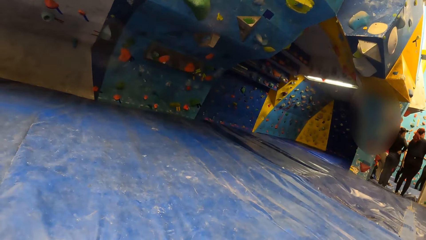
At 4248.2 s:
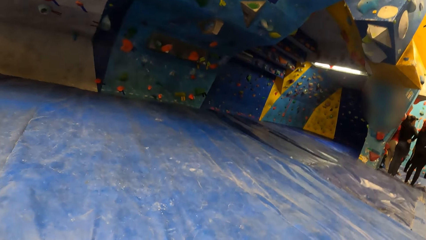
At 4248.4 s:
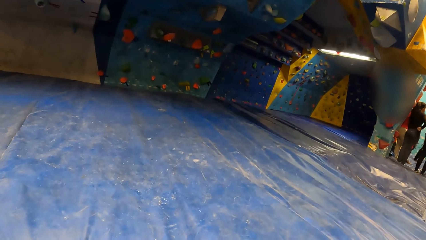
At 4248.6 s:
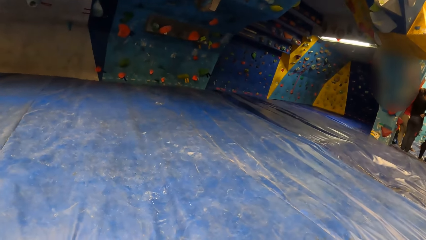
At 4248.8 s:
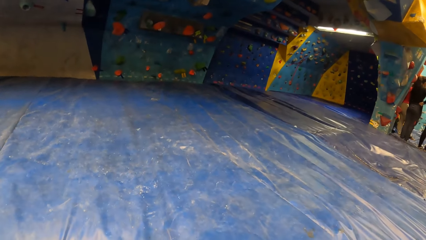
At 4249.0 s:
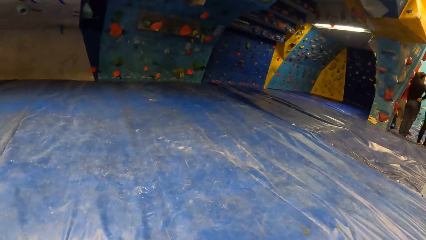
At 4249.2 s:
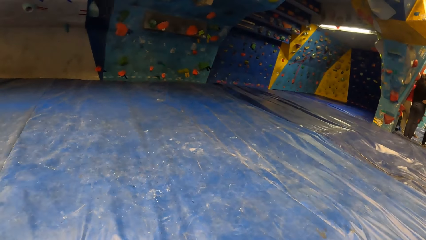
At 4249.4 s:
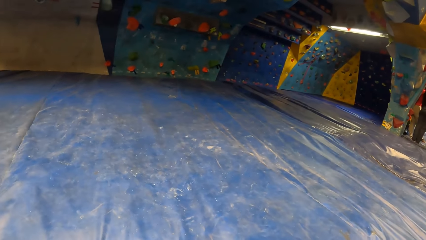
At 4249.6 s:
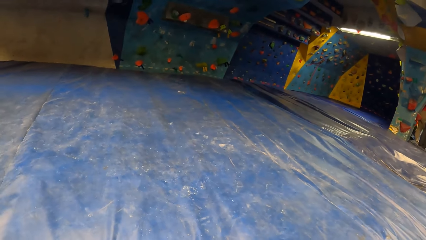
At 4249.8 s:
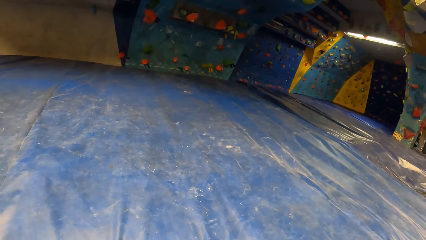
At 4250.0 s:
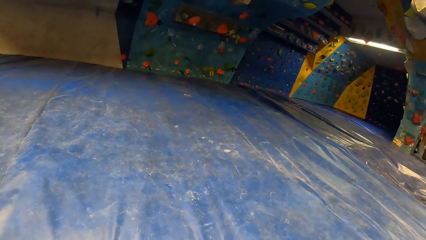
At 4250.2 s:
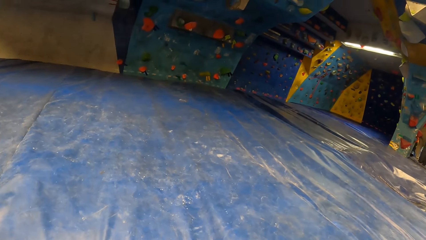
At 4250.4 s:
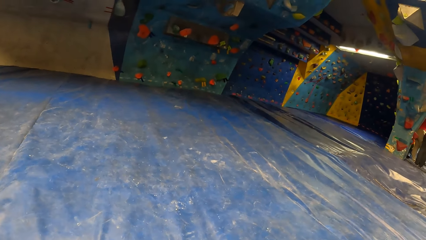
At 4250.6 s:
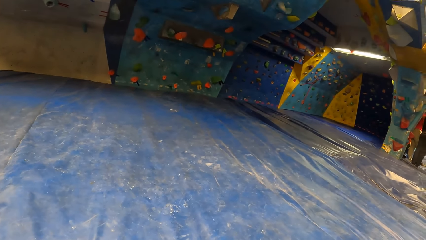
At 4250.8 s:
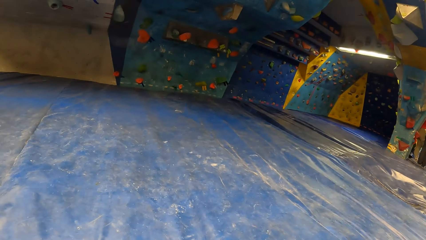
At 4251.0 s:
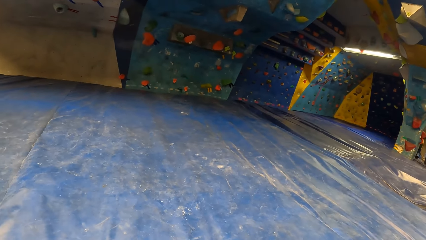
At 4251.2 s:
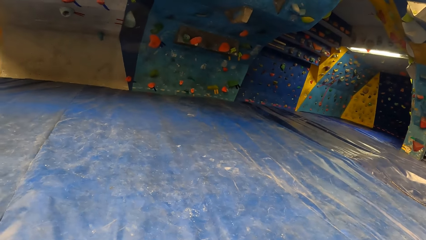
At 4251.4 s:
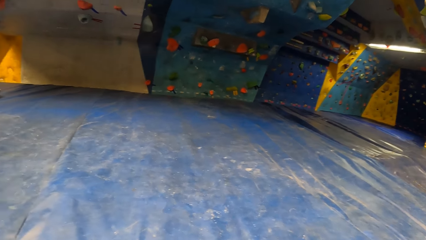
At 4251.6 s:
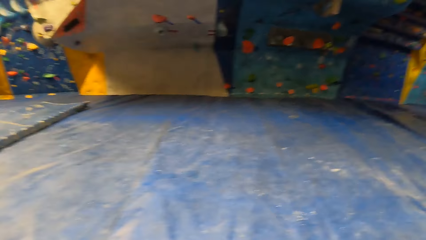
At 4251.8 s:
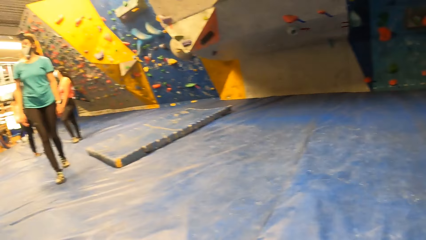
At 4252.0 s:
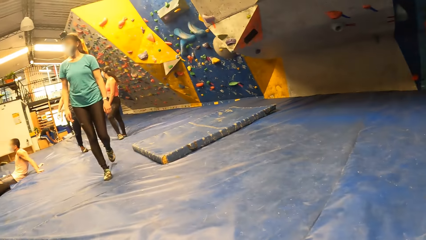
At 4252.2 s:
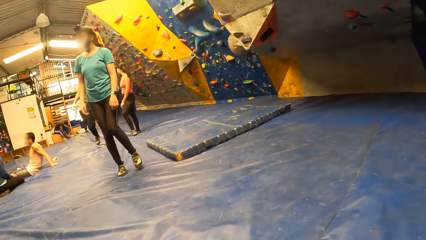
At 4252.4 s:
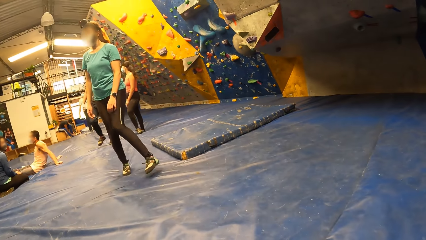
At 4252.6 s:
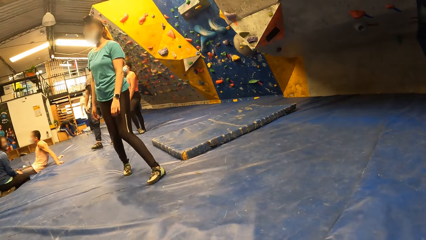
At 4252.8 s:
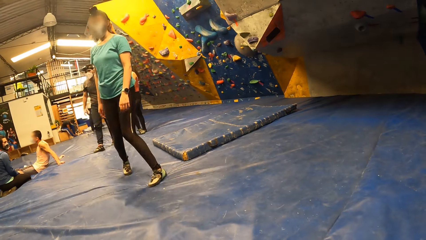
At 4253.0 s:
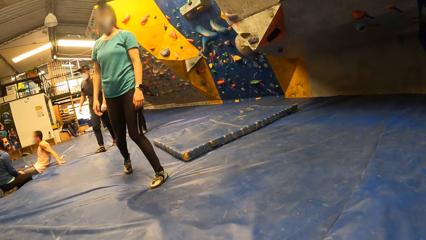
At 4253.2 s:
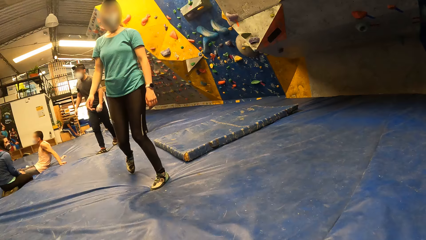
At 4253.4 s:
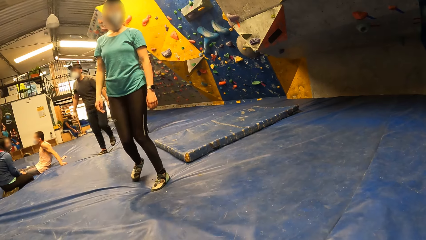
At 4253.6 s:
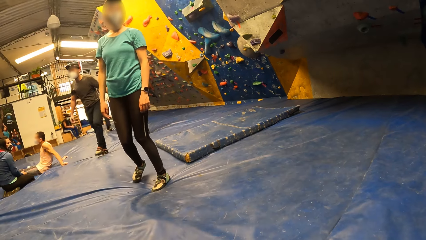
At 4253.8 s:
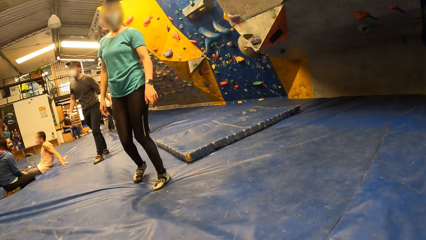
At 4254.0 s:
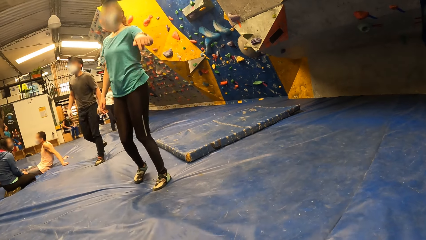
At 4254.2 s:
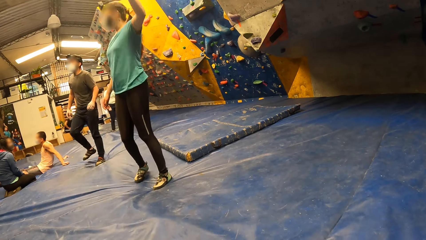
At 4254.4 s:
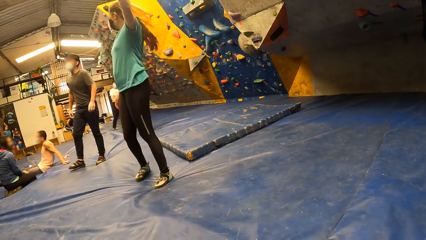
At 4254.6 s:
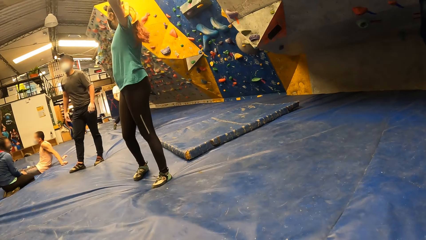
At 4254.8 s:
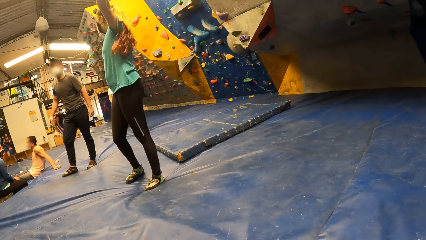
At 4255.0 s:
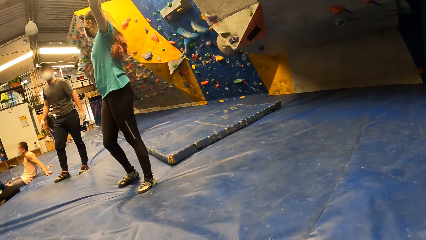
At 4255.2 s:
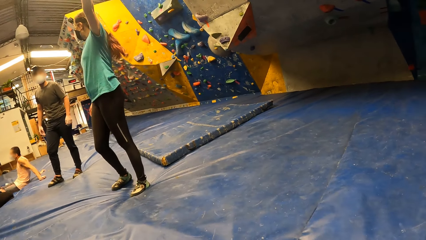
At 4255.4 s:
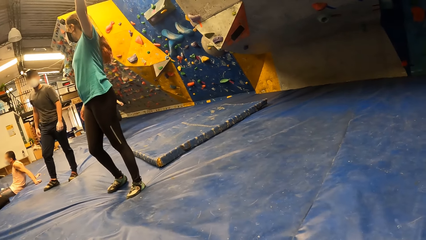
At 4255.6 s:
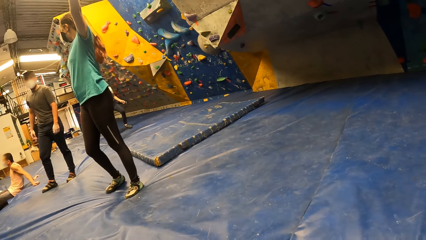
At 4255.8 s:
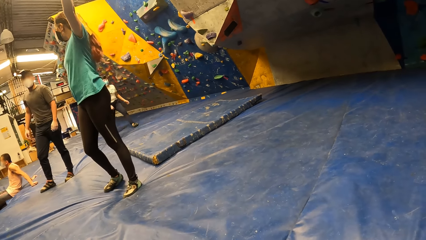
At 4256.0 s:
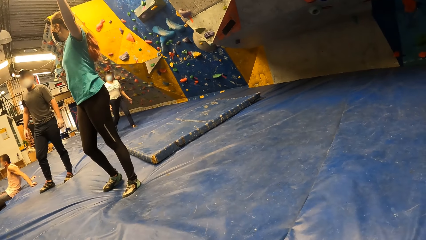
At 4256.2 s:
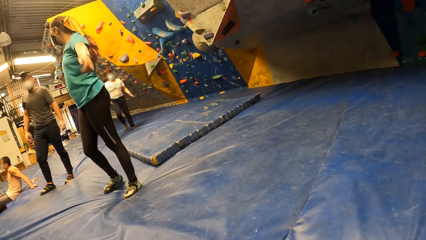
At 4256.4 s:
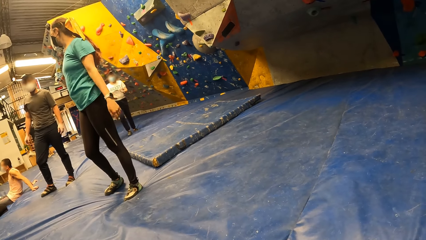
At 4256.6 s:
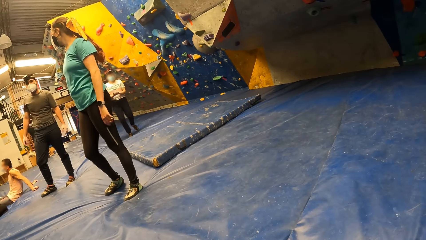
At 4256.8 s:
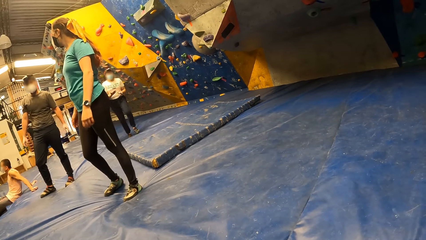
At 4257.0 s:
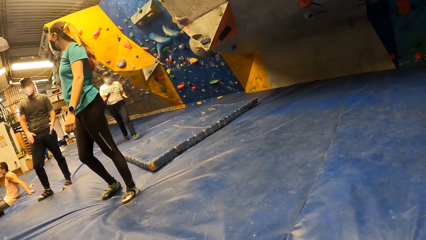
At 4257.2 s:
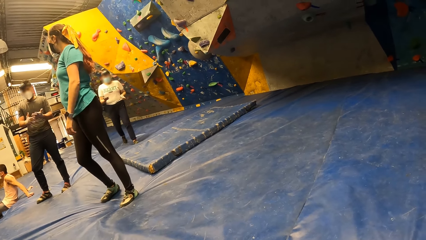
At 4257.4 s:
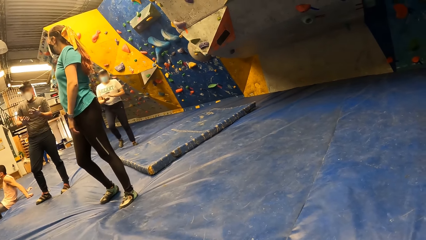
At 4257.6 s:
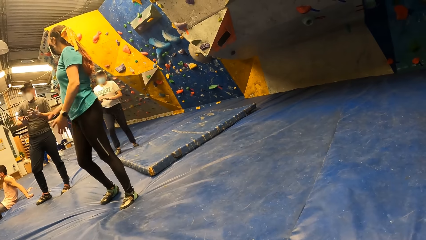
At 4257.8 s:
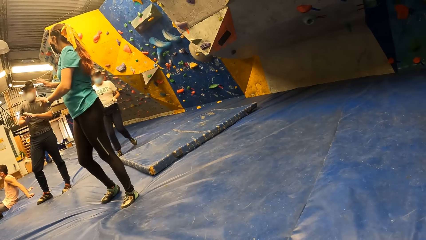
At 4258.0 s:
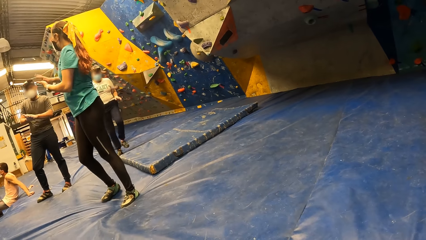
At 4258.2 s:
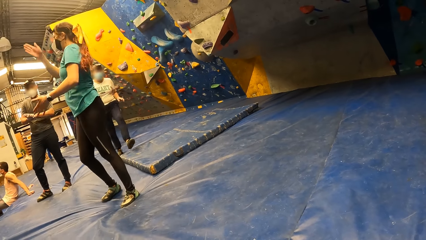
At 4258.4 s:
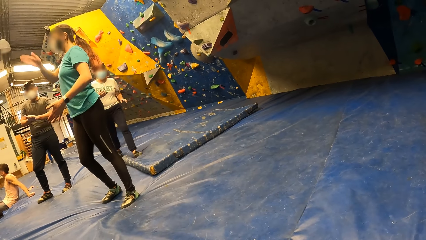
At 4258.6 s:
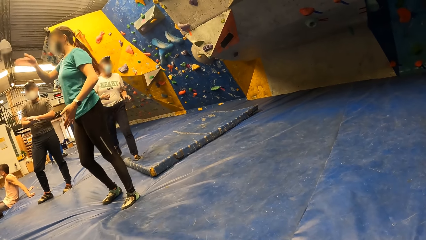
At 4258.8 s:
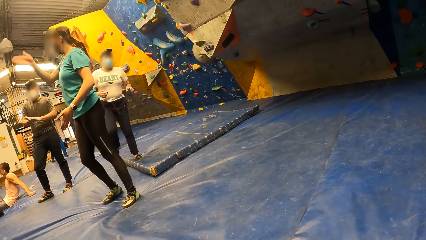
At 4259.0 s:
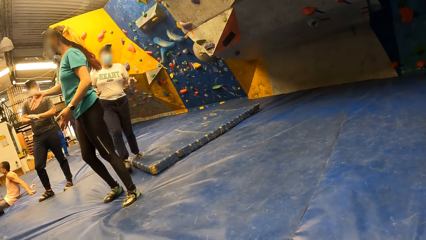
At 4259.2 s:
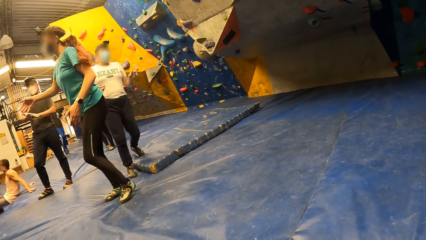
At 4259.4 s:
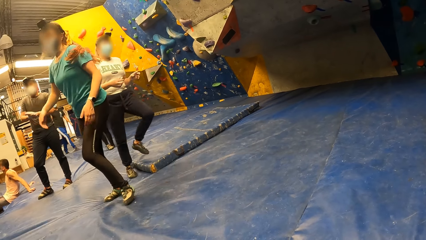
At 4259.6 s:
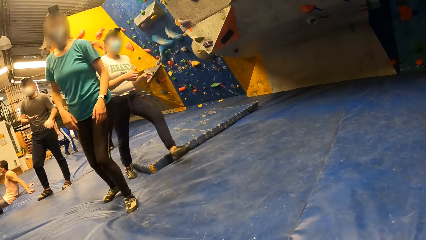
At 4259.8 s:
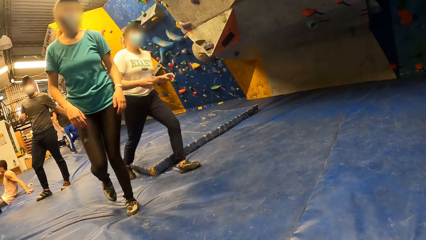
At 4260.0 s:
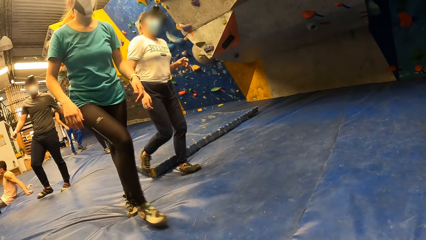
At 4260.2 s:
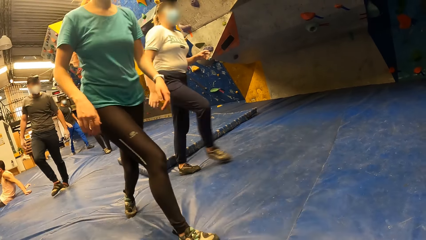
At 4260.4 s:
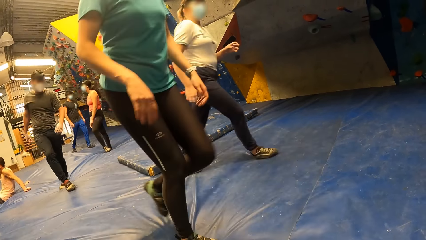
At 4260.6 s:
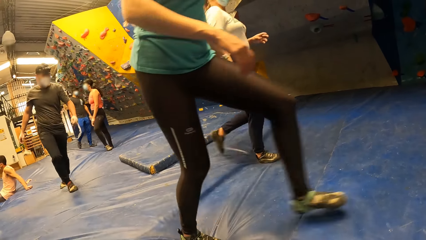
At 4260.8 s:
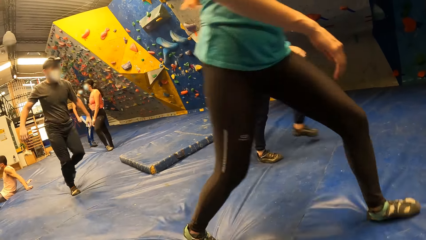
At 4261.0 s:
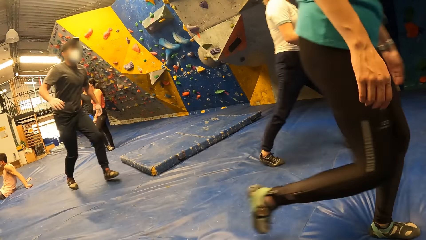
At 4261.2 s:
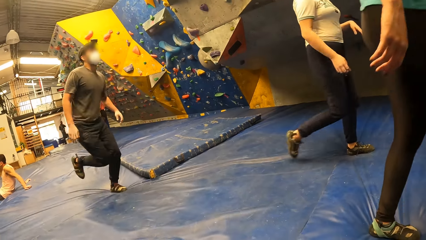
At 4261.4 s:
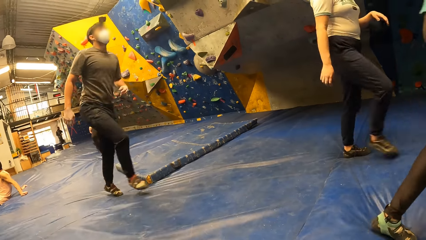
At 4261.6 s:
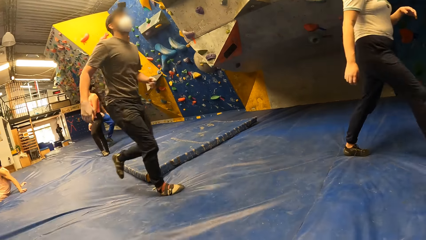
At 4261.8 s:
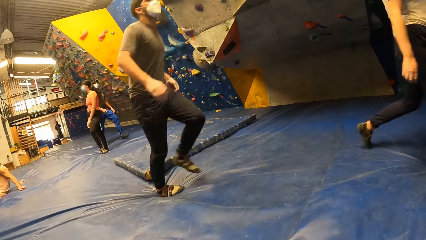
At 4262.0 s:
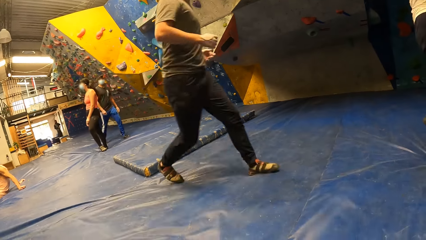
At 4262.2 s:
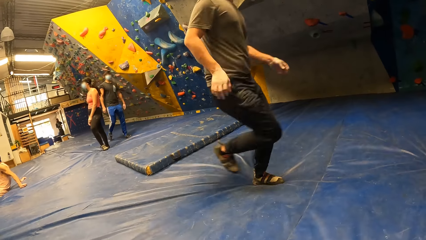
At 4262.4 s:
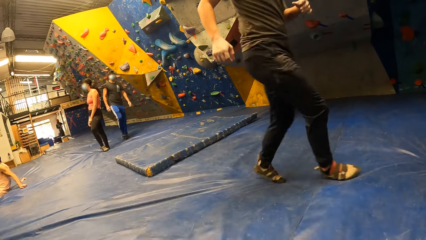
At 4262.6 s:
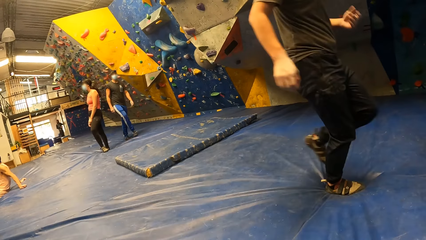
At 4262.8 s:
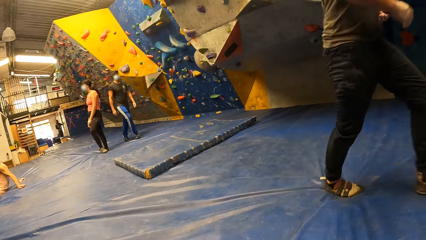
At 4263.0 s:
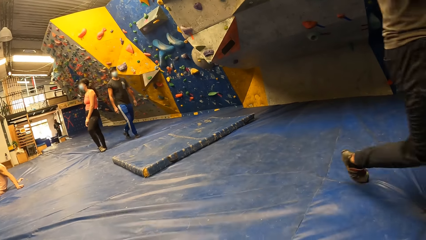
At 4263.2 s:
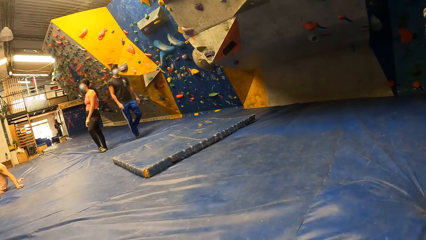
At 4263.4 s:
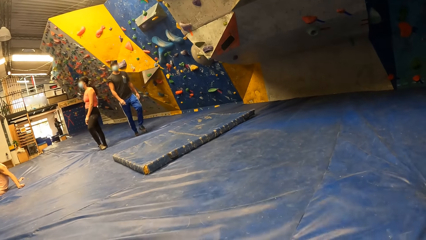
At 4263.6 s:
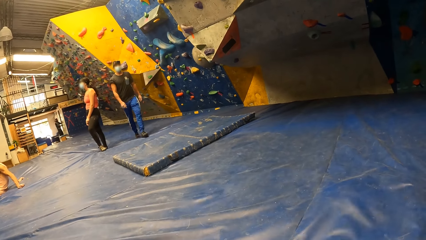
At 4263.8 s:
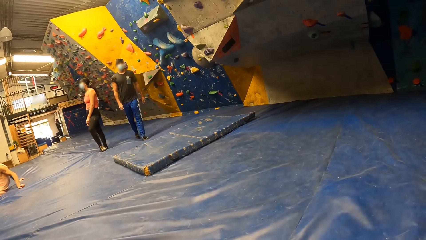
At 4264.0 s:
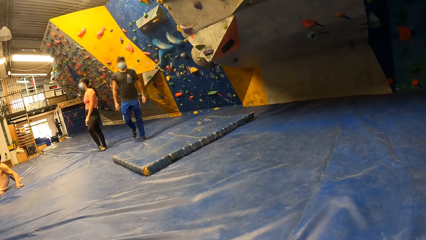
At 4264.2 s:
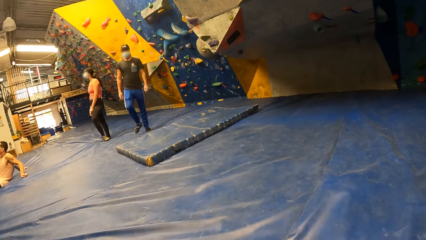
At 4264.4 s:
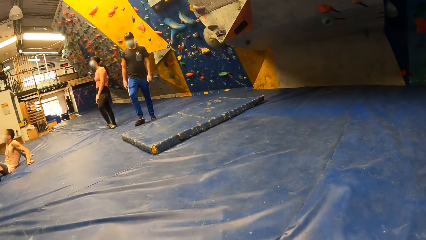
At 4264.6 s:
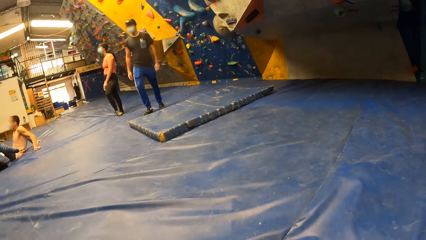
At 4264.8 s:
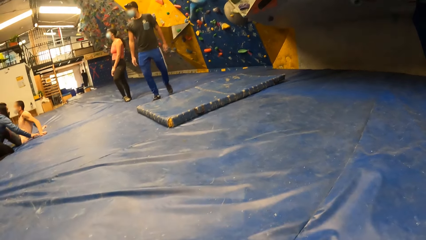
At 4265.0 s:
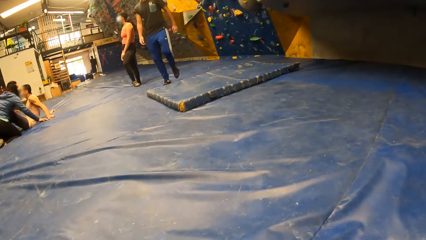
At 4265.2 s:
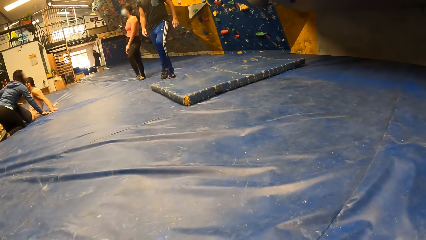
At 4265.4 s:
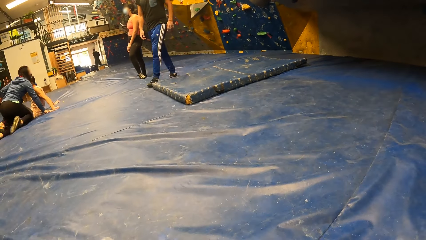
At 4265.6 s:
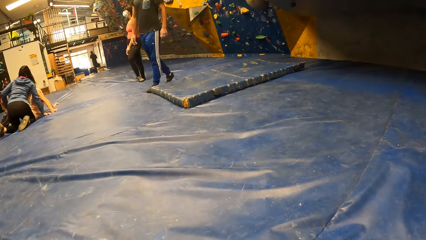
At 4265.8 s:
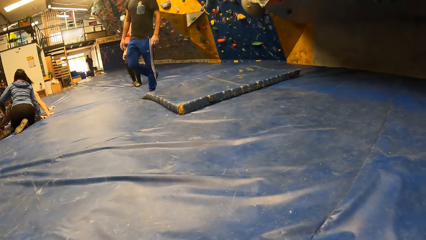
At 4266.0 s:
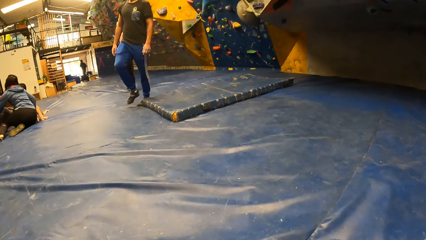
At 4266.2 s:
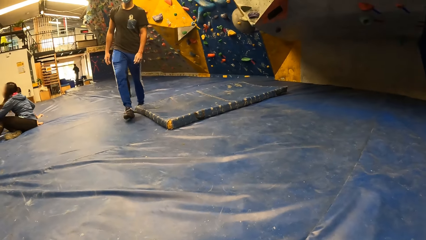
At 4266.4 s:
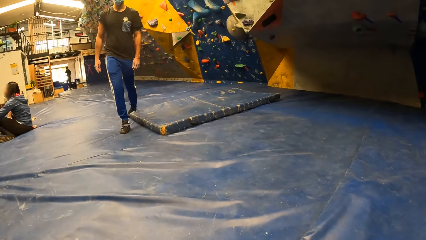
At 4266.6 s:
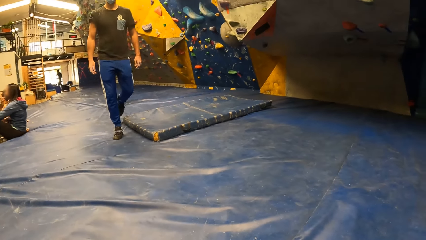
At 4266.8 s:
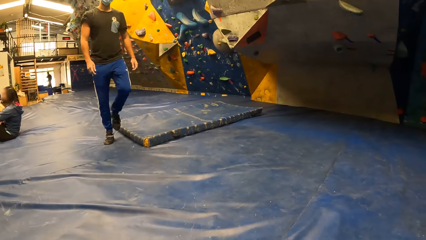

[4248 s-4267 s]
The camera wearer looks on the landing mat. A person points to something. Another person looks on his hands and runs on the landing mat.
